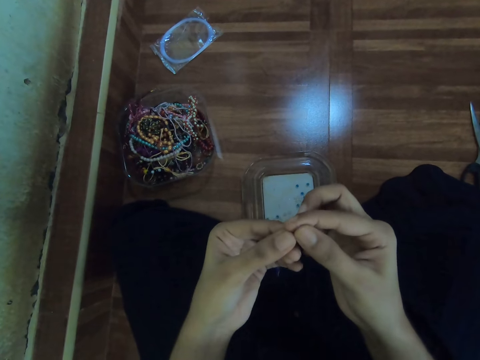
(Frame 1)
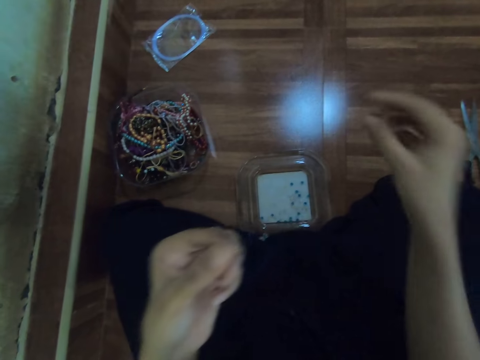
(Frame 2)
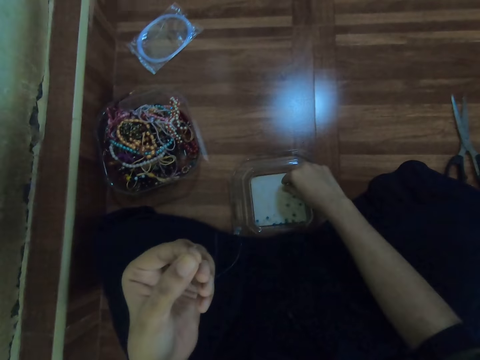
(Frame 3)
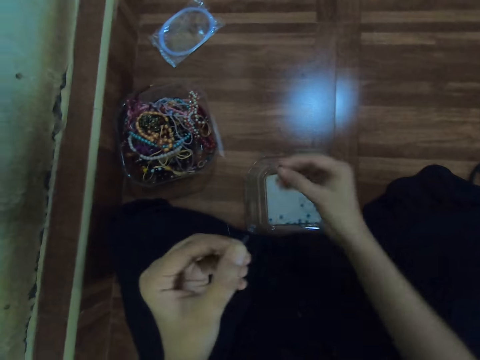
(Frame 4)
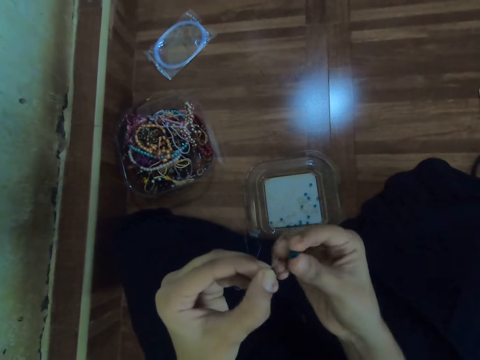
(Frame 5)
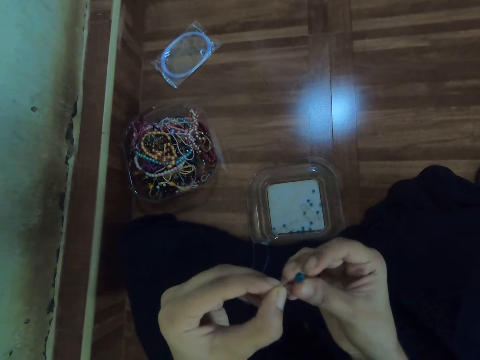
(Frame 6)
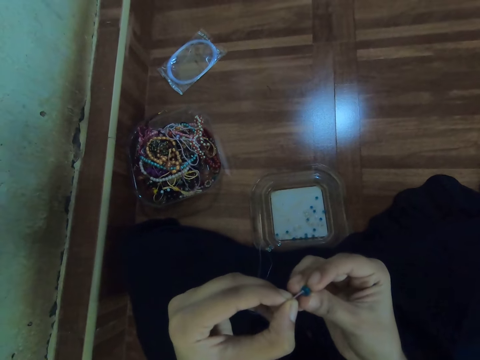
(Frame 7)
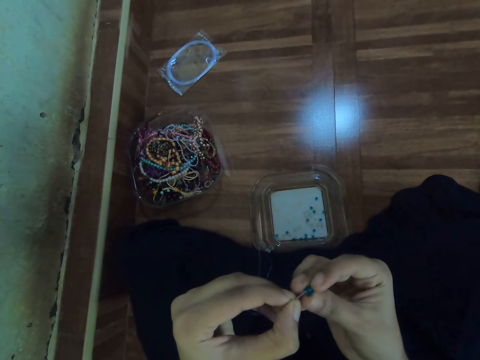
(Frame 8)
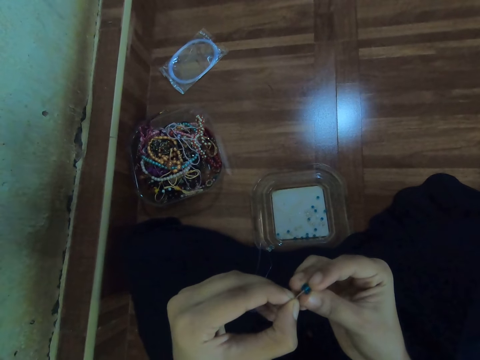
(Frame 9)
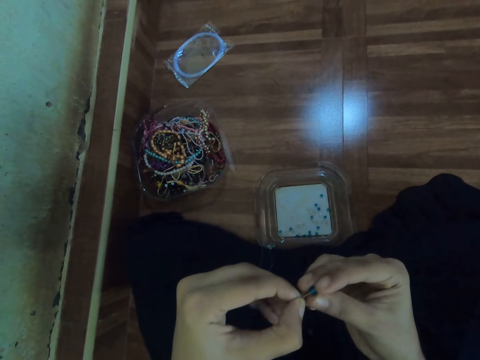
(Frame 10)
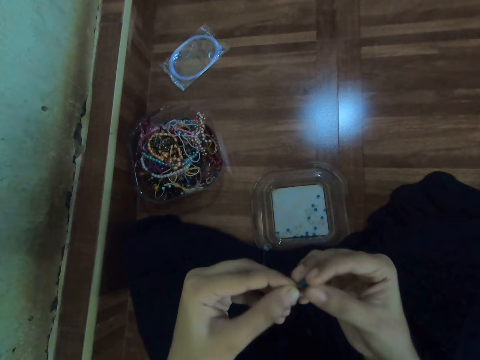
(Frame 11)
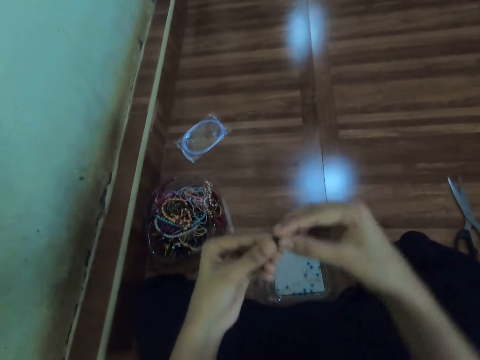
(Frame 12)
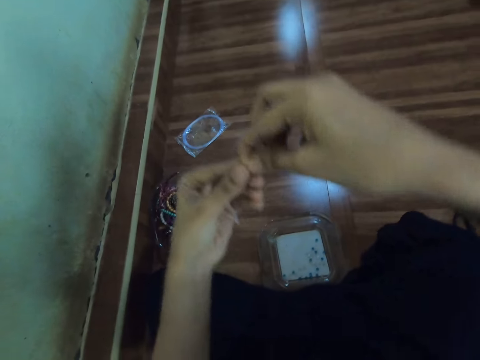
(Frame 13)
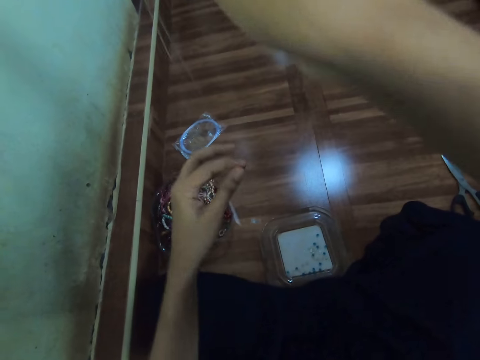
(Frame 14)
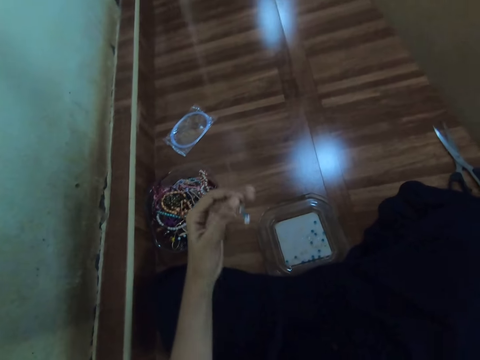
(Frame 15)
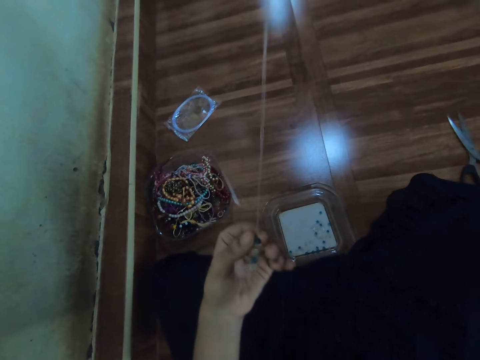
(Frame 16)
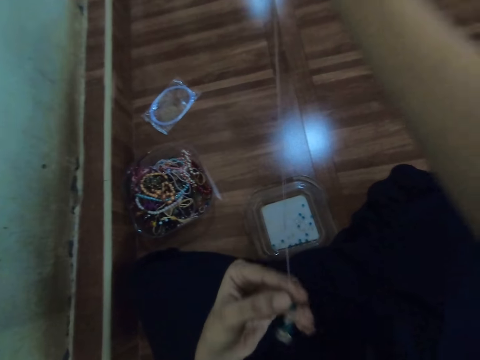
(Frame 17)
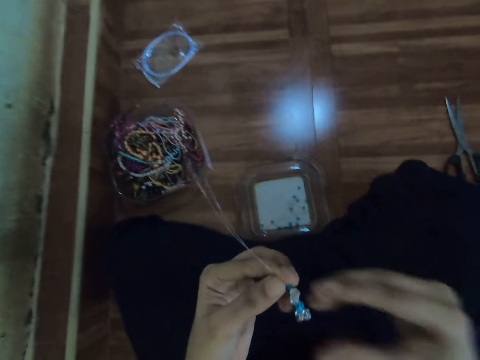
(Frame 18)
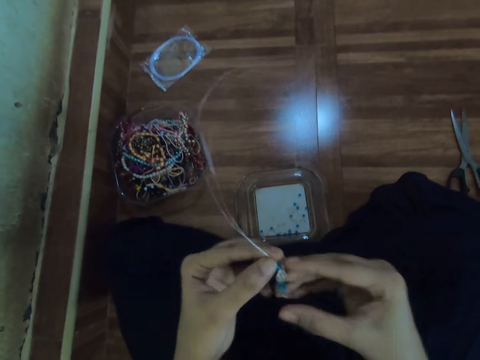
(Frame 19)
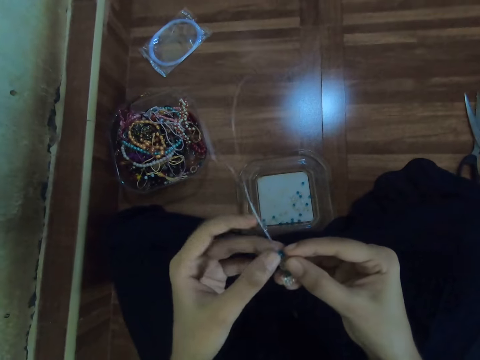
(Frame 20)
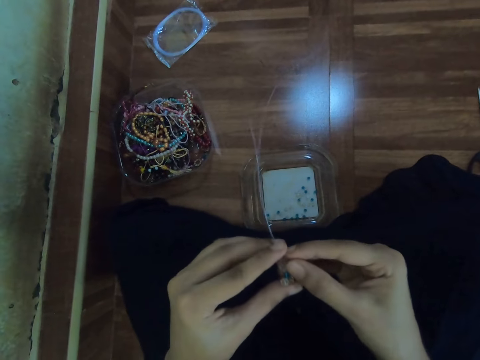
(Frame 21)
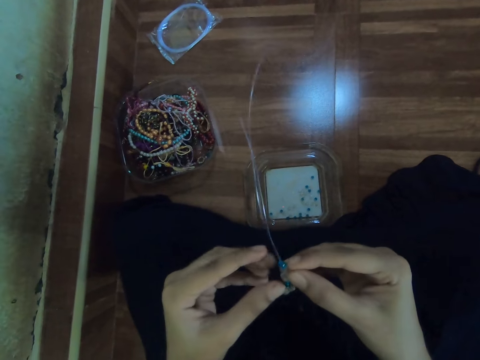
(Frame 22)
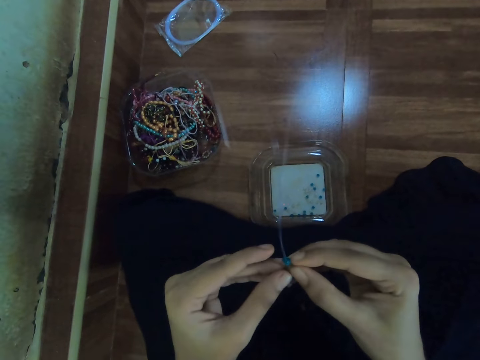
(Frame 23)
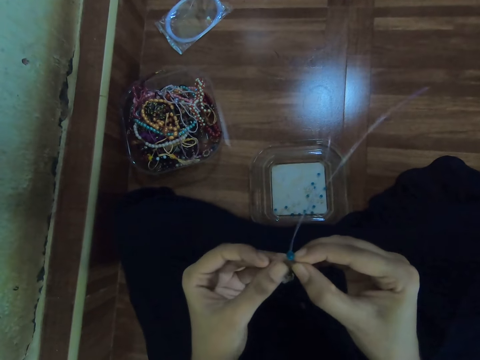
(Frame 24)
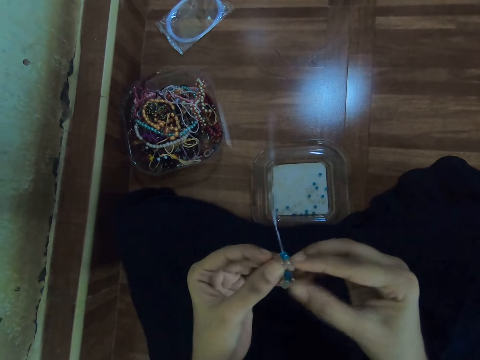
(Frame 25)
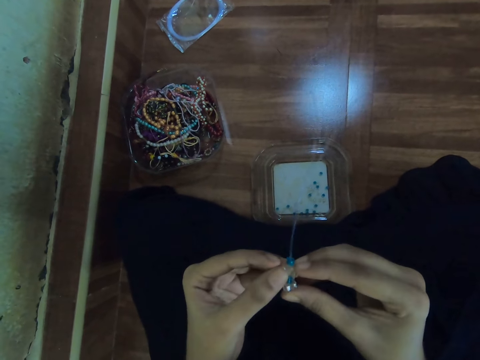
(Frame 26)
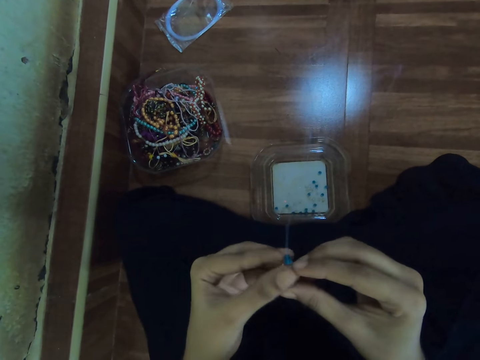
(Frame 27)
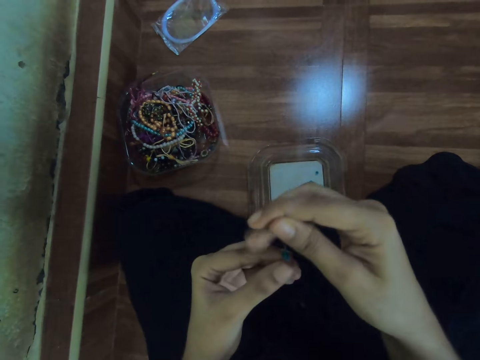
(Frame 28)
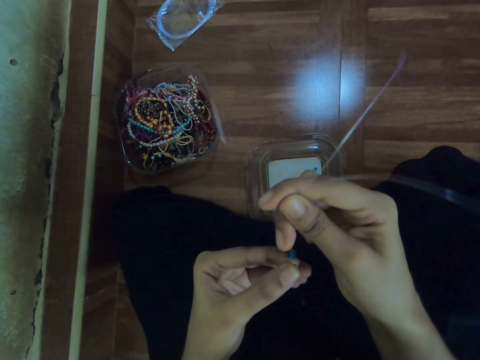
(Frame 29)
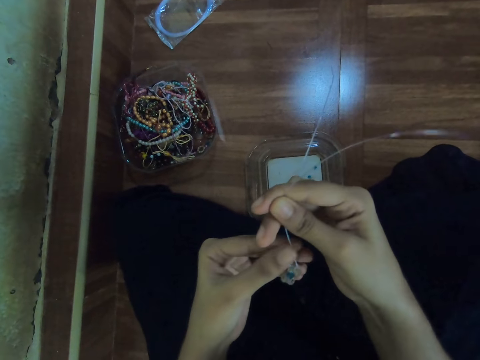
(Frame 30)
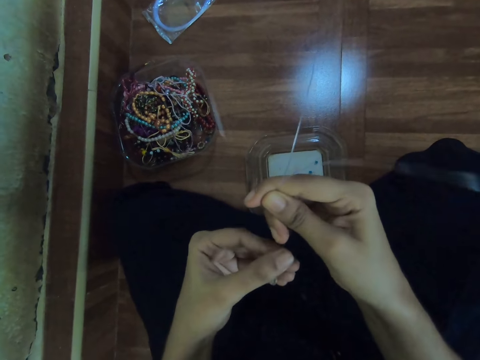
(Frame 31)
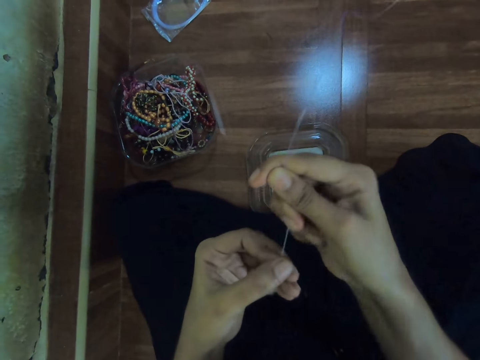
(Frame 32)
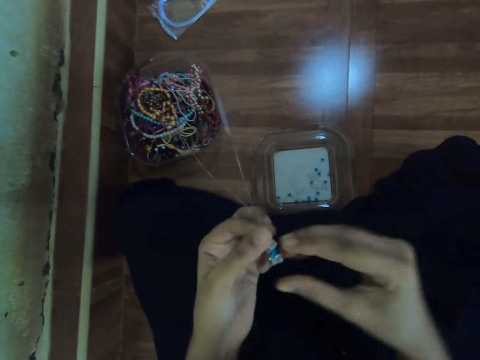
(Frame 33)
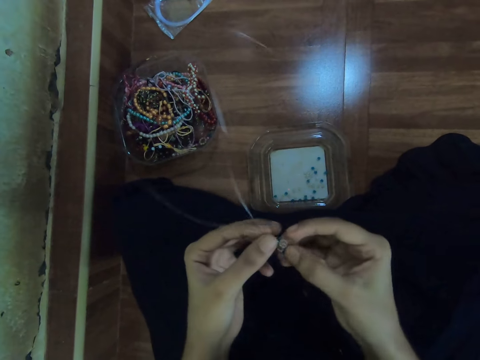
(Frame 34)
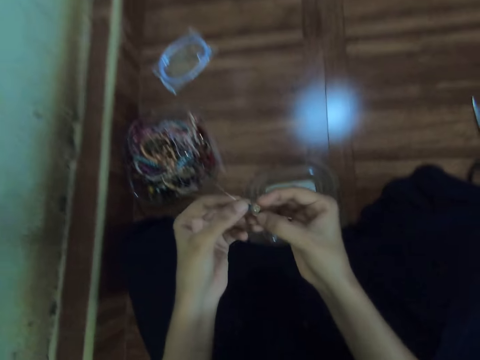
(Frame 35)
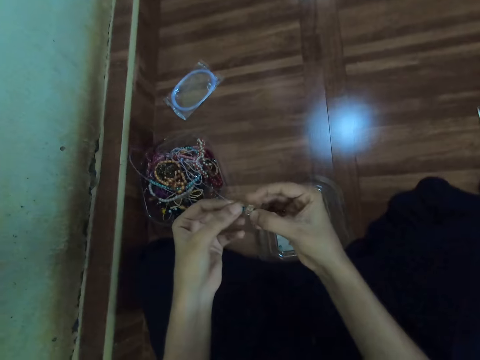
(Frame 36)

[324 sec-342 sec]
The camera wearer picks a bead from a container with her right hand. She inserts the bead in the fishline with both hands. She stretches the cord. She adjusts the bead in the fishline with both hands. She sorts beads on the cord. She pulls the fishline with her right hand.

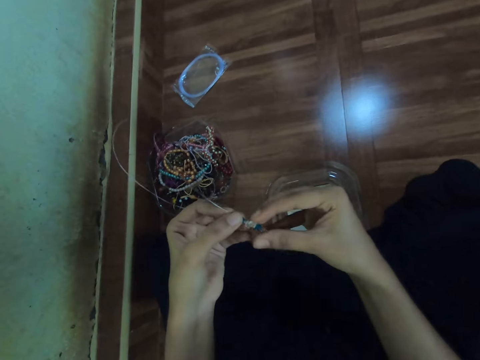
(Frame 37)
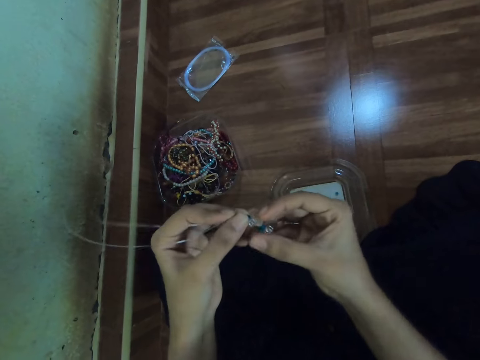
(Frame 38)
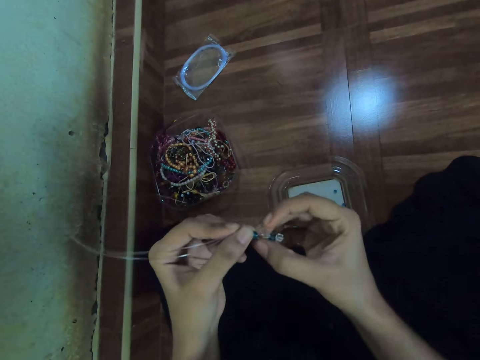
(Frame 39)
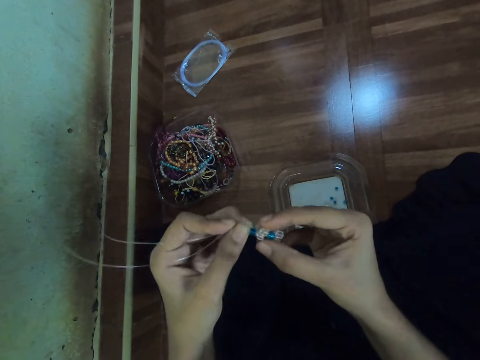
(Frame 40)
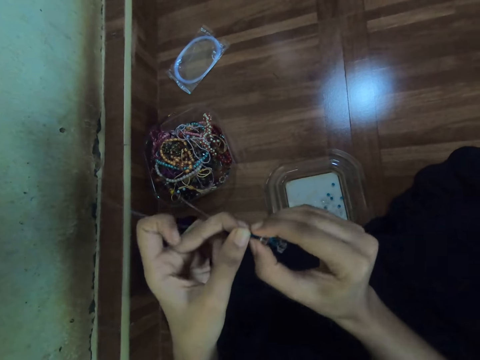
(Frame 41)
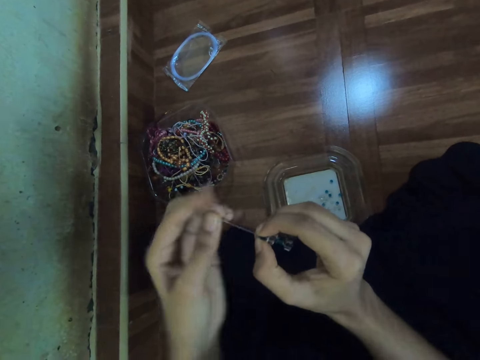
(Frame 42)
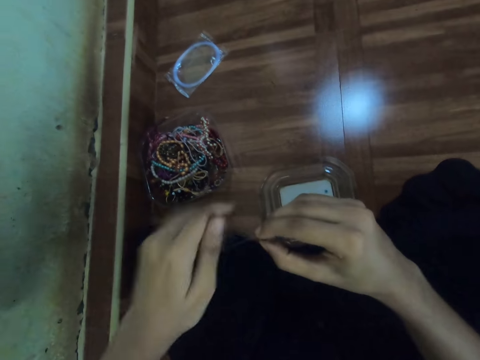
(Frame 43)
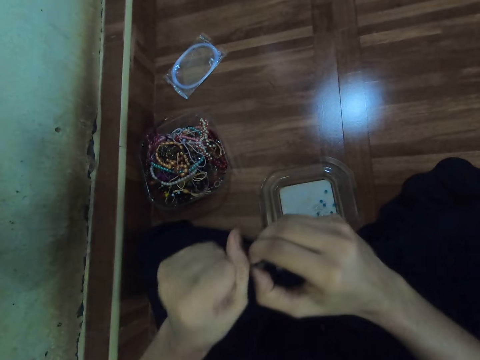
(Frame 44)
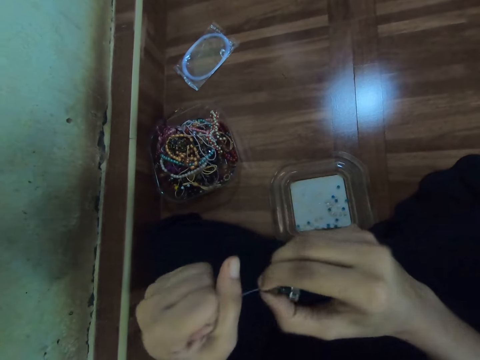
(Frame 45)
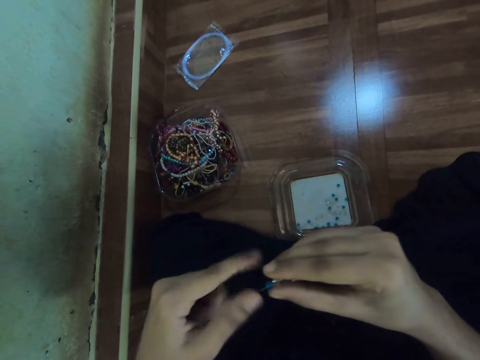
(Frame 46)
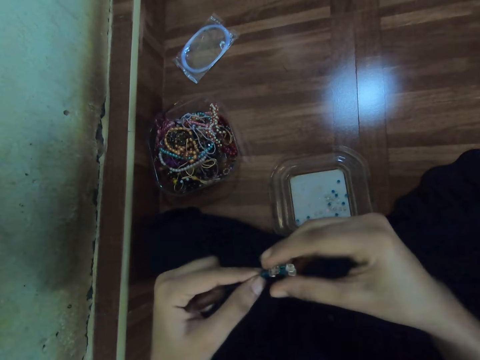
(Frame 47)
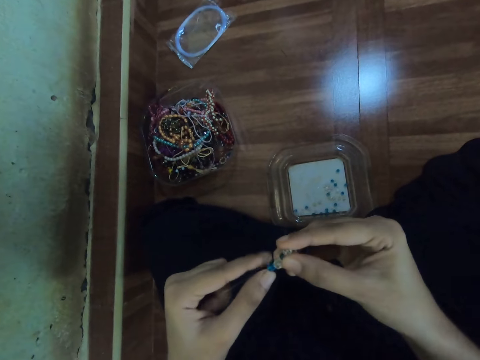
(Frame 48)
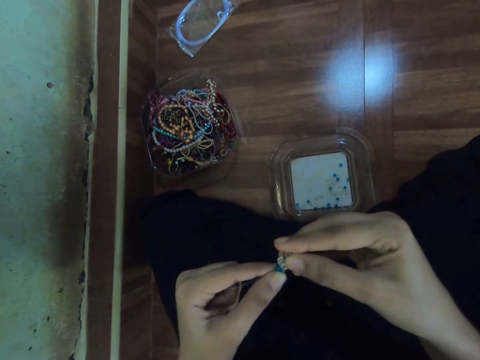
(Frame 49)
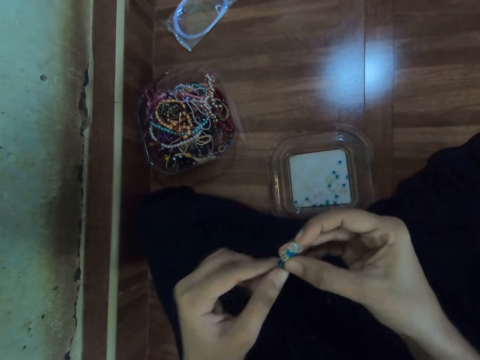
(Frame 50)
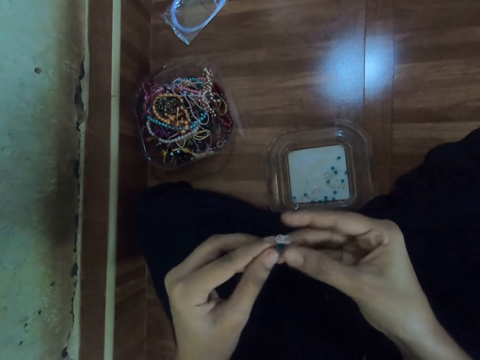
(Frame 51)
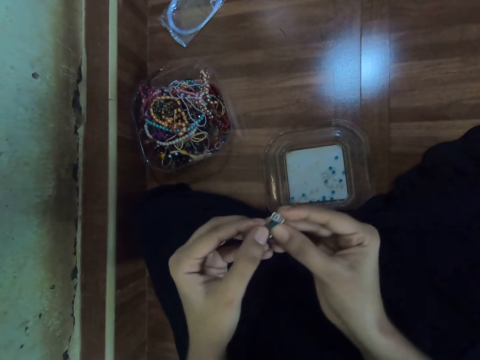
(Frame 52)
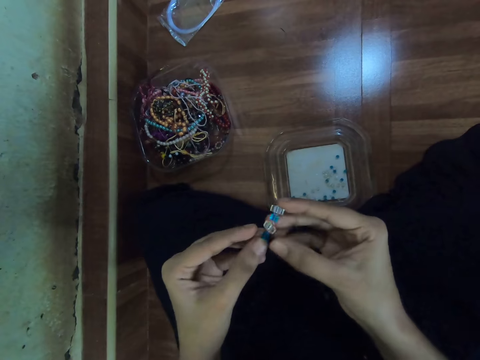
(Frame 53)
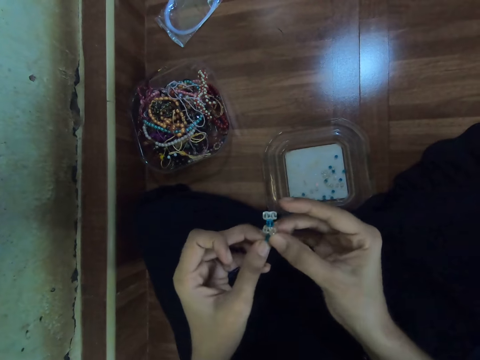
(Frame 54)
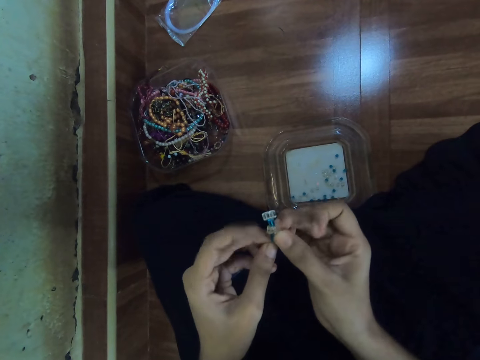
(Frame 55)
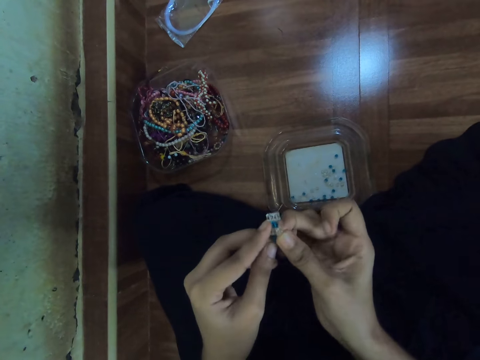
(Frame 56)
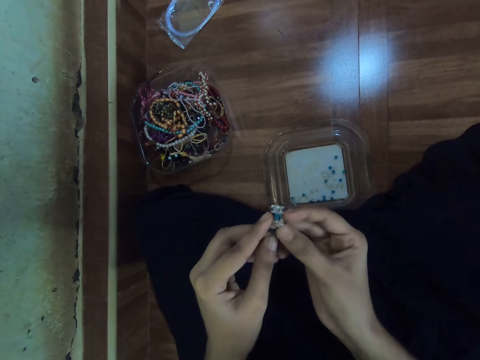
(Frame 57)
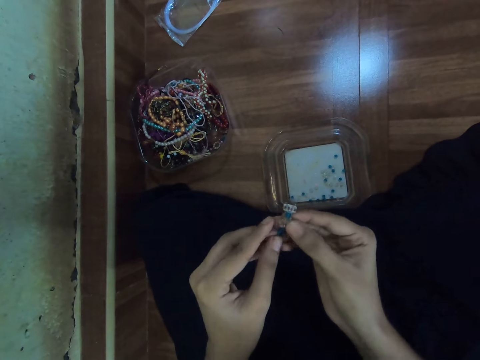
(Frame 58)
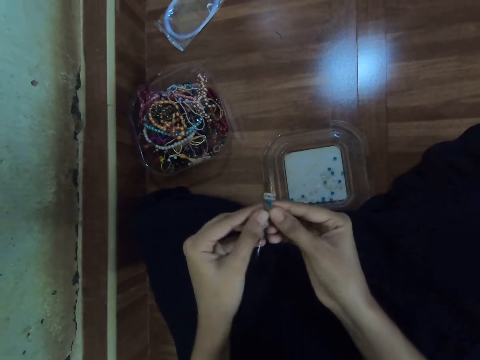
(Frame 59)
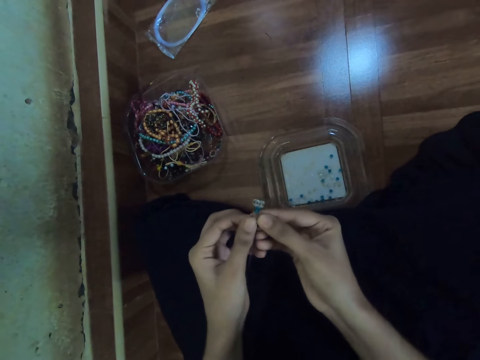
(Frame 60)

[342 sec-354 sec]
The camera wearer pulls the fishline with her left hand. She stretches the cord.
